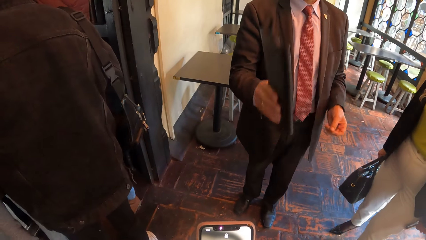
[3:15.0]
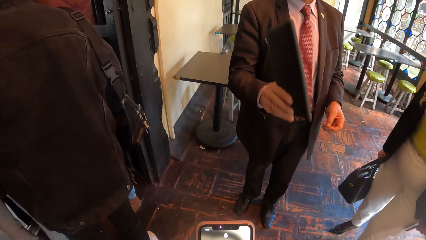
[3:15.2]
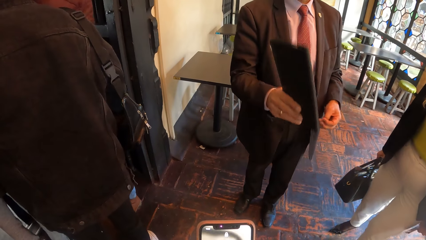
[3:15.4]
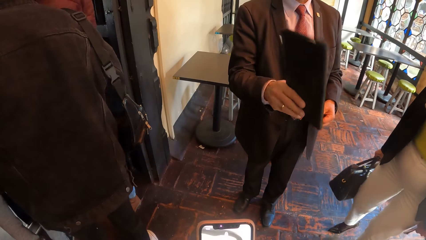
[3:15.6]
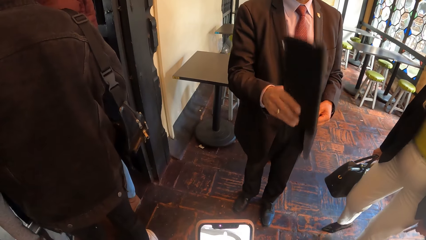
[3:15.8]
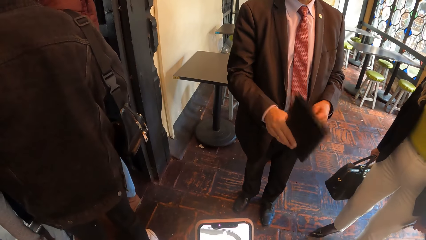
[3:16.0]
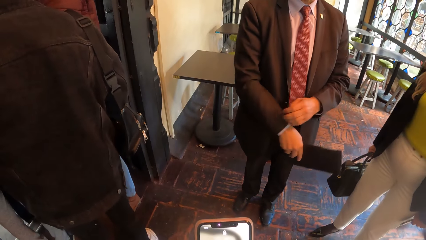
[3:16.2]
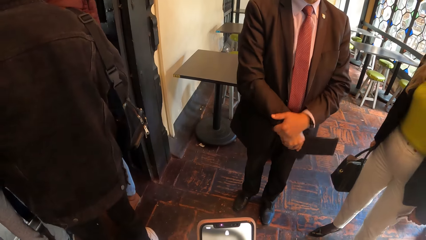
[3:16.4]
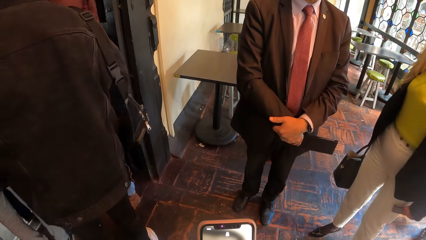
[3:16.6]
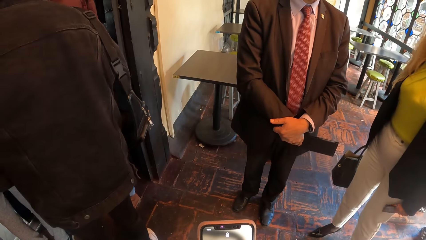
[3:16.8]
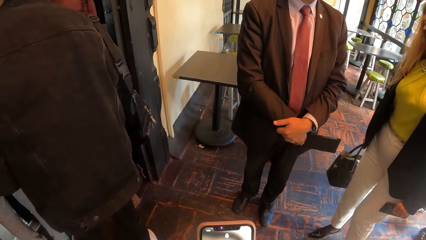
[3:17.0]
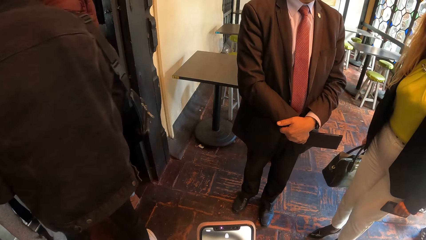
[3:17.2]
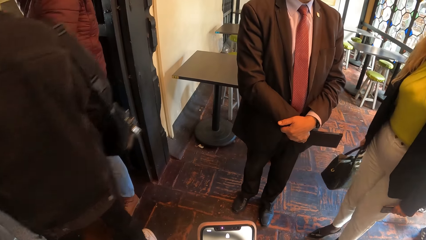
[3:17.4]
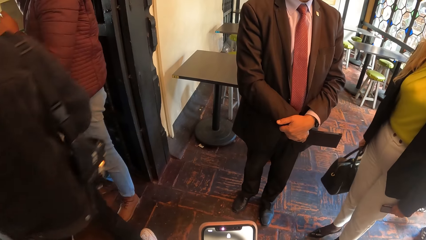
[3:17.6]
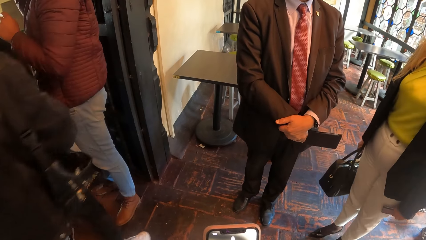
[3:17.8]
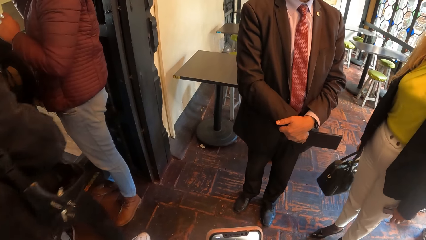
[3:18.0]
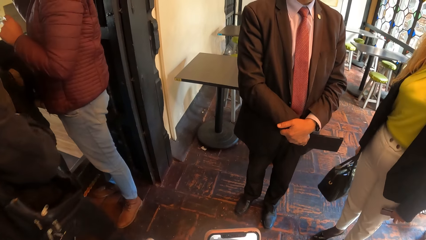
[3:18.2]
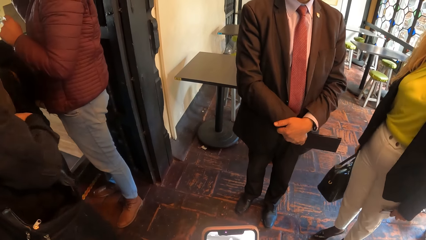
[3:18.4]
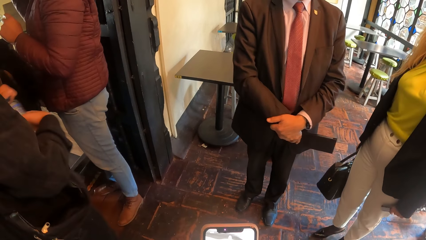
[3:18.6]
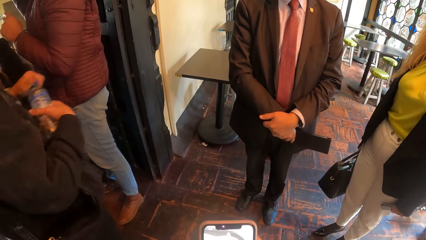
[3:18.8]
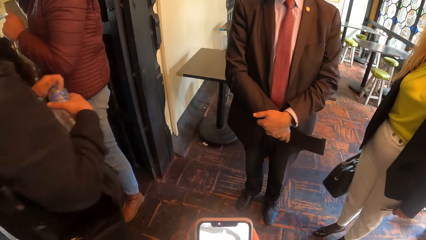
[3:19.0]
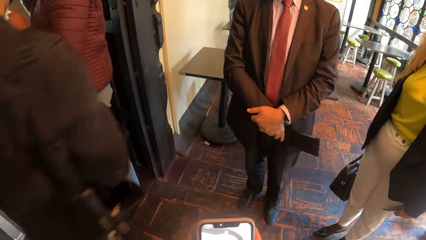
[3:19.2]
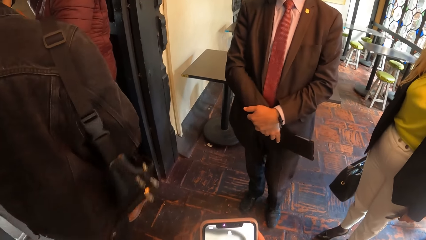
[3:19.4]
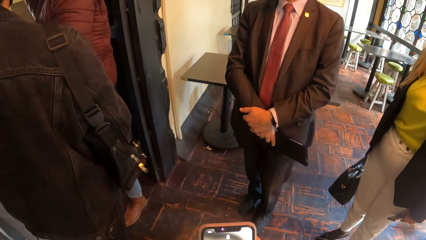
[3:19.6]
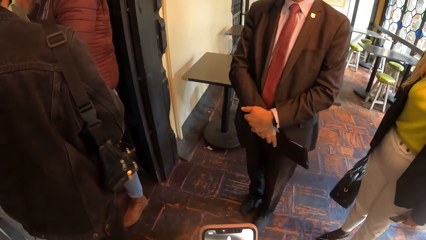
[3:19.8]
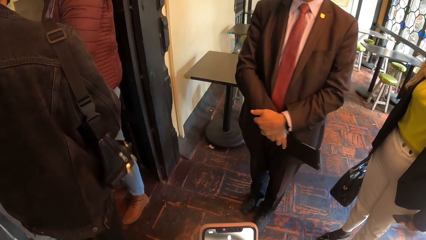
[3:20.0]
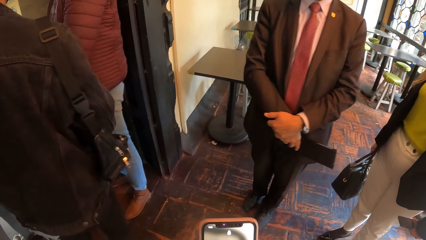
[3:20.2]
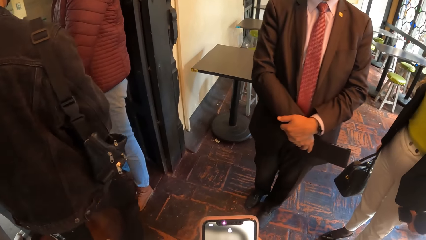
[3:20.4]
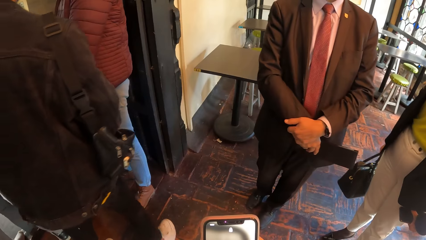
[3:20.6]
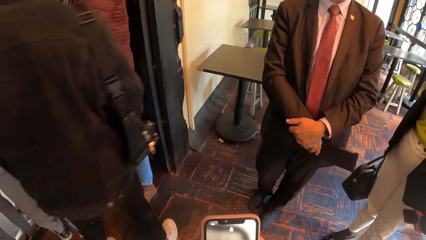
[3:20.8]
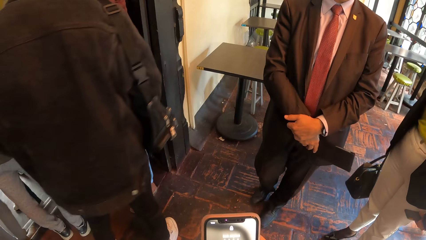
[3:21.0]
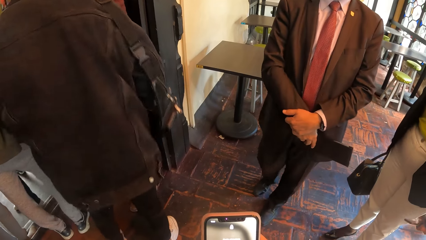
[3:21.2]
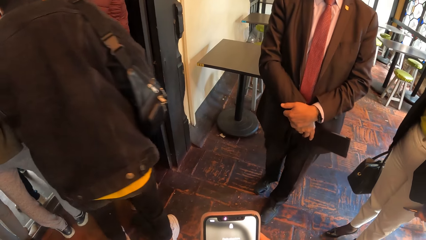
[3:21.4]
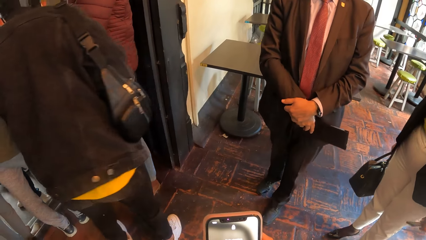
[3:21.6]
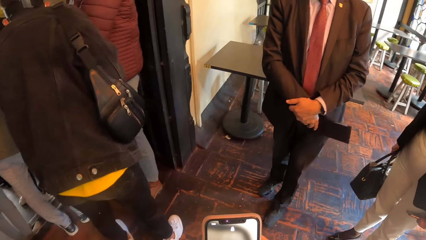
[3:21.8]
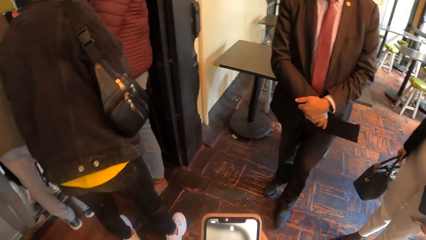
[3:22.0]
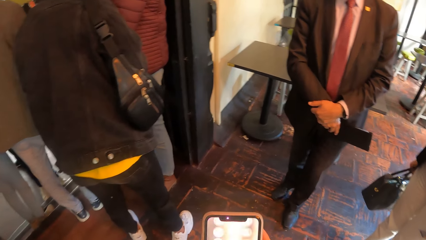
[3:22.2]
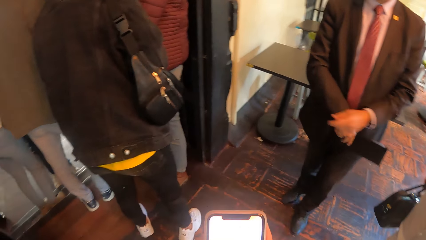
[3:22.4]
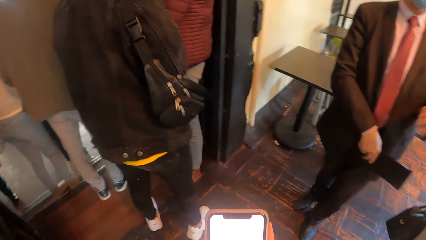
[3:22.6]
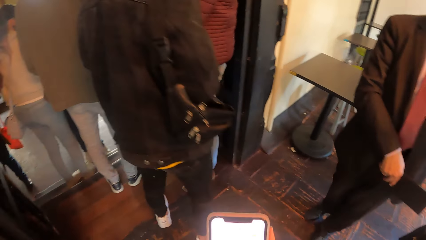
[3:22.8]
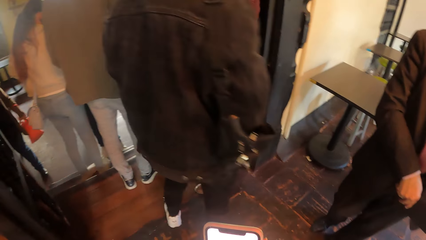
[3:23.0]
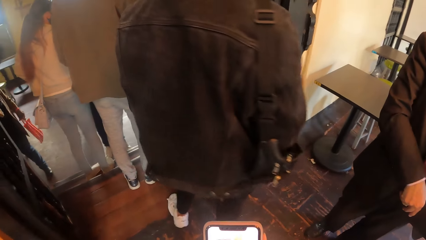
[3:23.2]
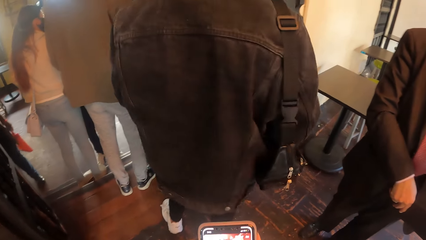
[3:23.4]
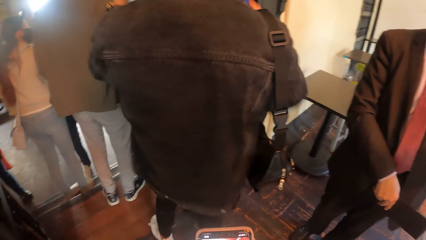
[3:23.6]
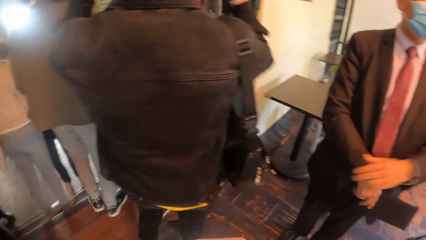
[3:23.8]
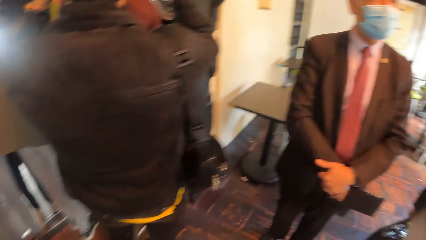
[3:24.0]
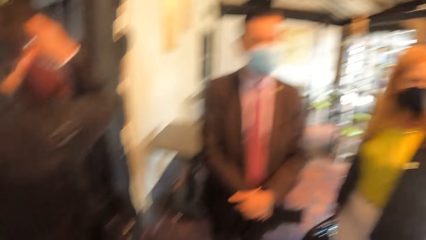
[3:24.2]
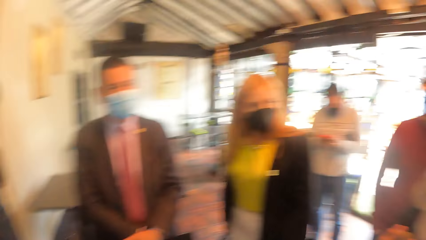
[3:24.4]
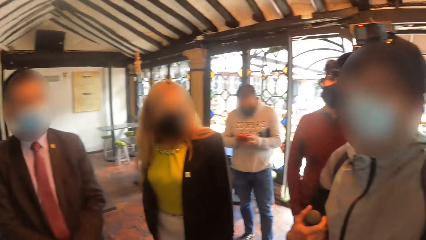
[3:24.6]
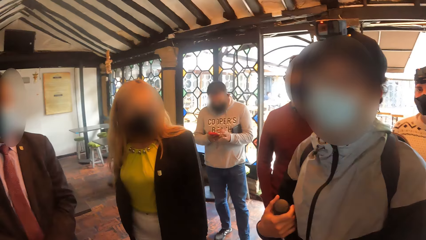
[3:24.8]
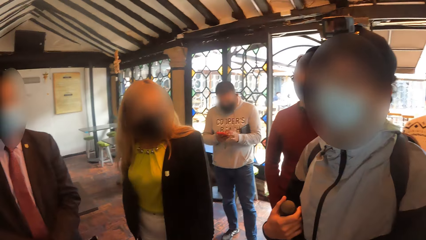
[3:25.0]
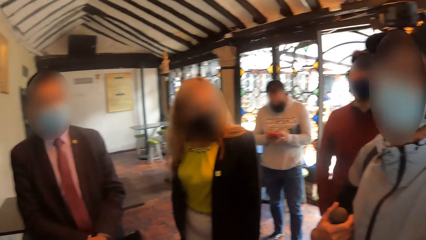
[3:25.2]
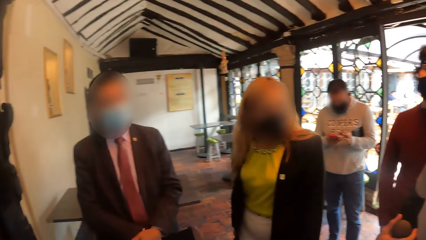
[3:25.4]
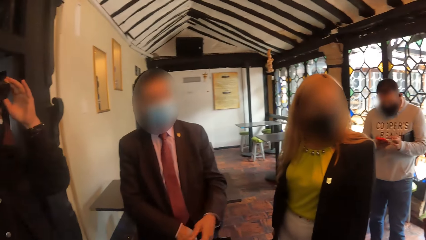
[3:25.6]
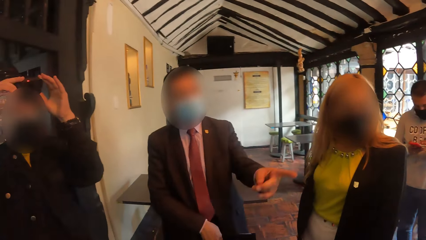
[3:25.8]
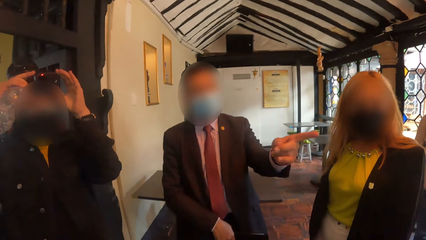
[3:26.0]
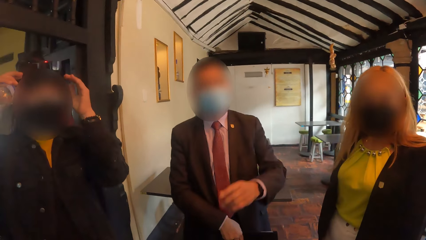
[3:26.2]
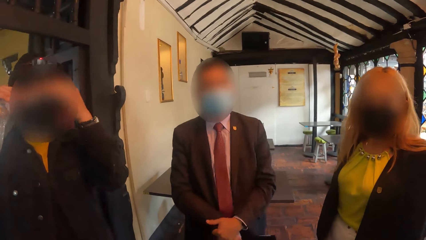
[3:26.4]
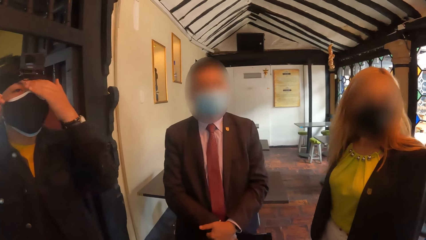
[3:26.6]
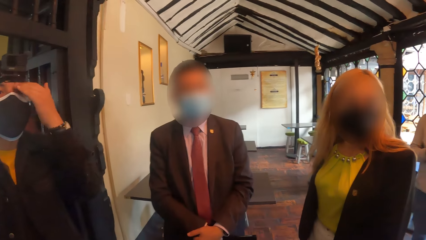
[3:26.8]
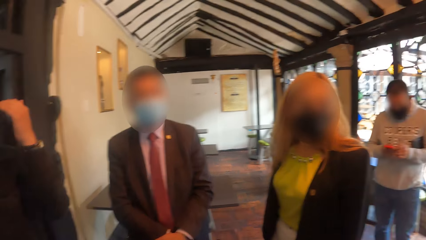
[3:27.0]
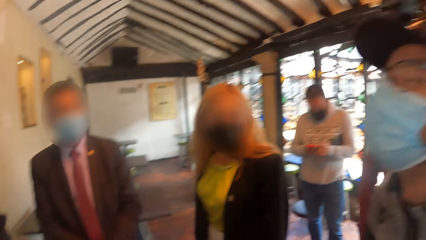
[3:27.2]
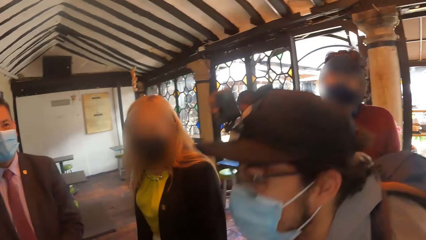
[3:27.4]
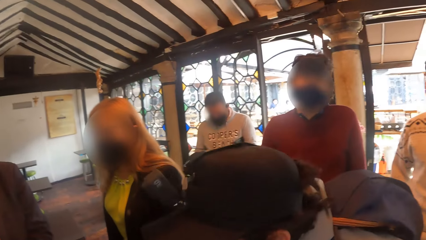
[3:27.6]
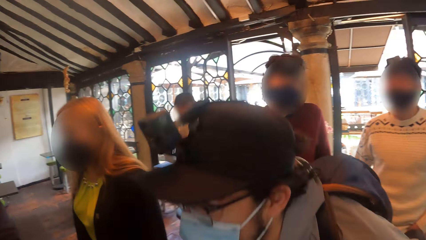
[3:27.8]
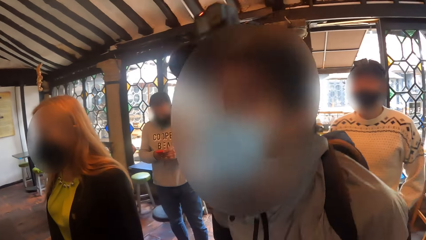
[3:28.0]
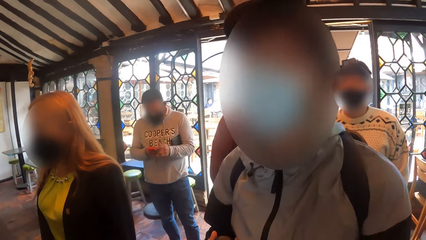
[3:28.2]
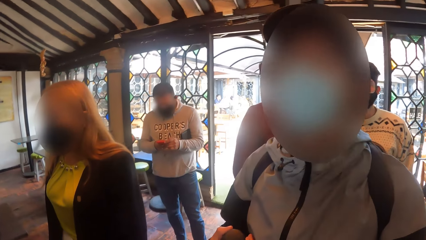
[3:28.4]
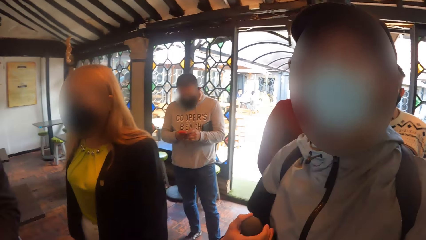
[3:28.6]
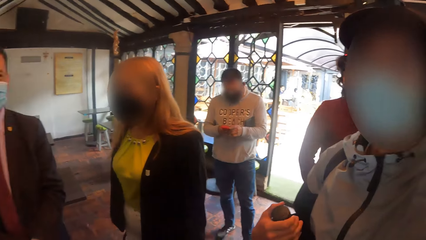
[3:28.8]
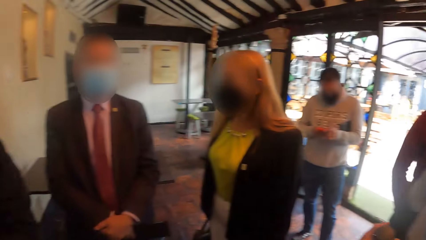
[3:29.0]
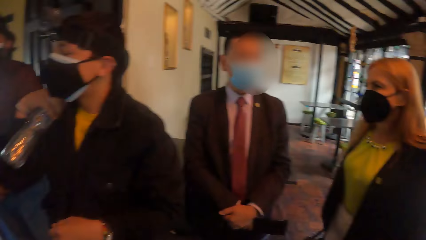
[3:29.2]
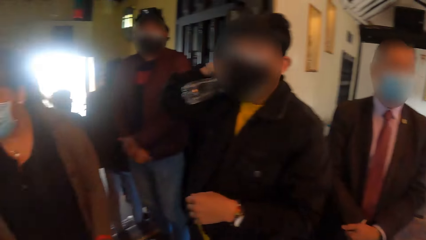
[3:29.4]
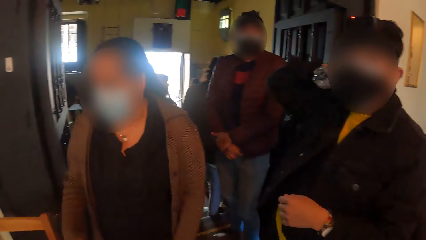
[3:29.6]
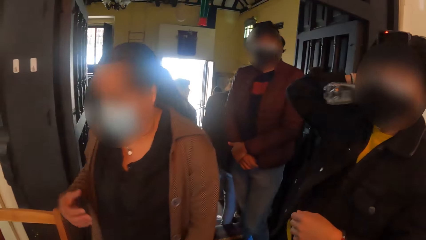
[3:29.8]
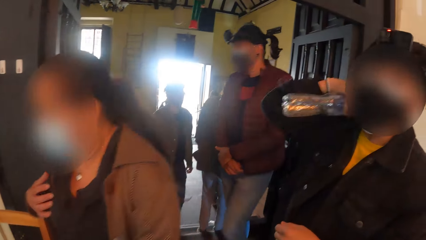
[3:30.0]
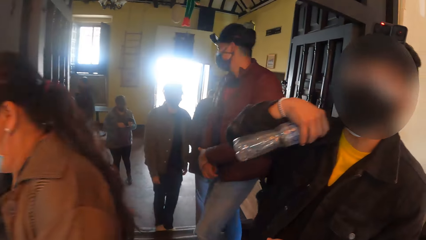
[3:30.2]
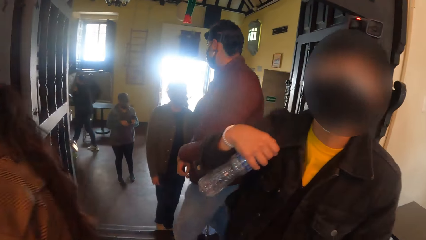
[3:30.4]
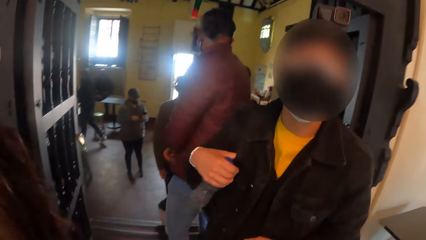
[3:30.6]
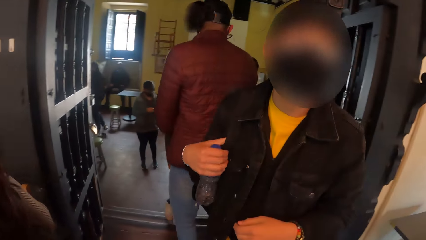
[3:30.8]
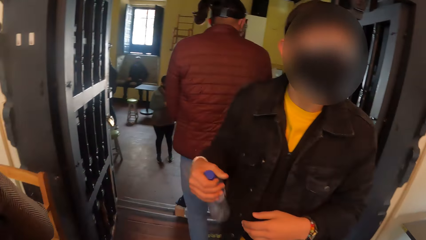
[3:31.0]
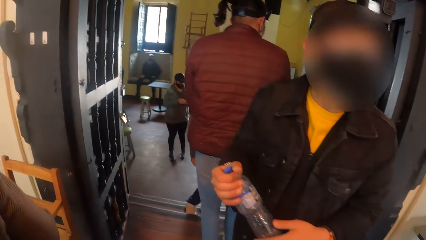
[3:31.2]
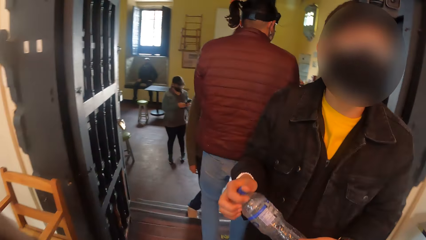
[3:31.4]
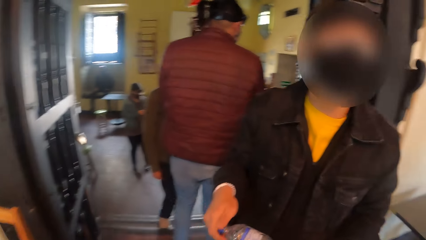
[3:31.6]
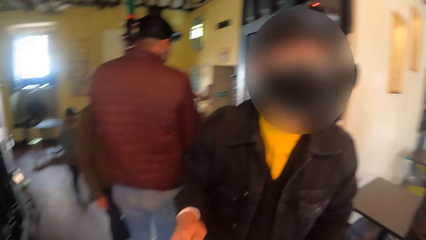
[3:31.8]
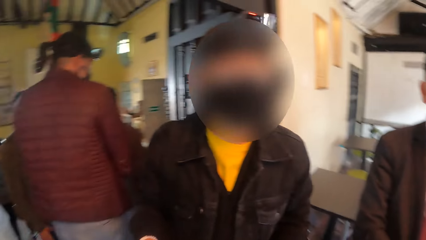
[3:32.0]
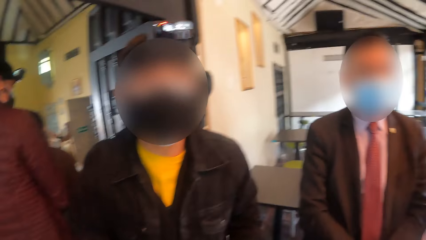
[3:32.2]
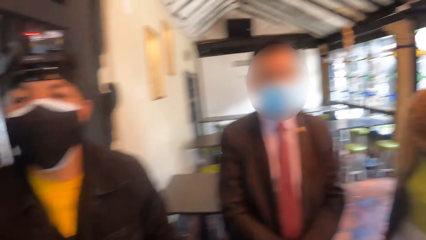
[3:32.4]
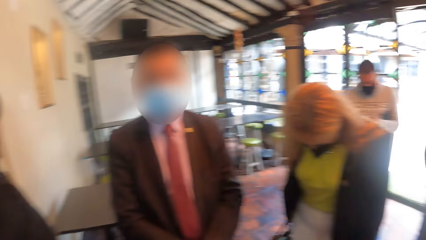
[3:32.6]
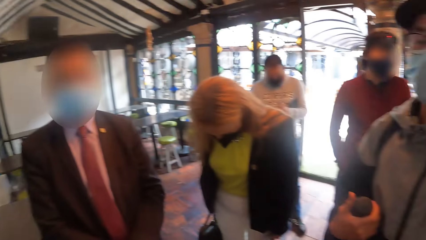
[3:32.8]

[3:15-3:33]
A man uses gestures. Another man adjusts the camera on his head with both hands. The camera wearer looks around in the restaurant. The second man wipes his face. Another man bends down. The second man adjusts the bag with his right hand and holds the bottle with both hands.
